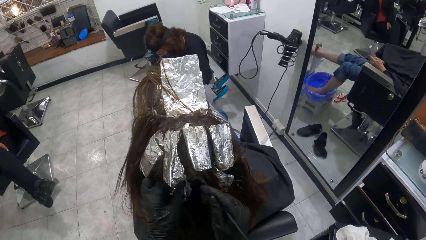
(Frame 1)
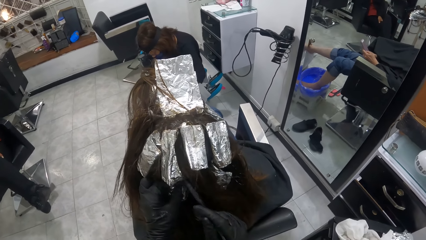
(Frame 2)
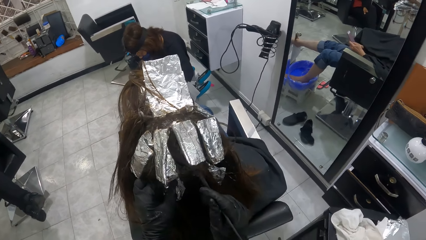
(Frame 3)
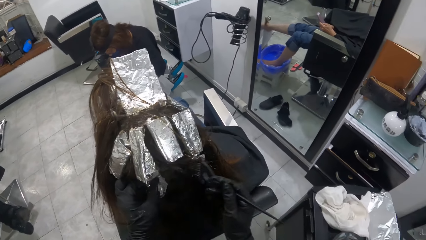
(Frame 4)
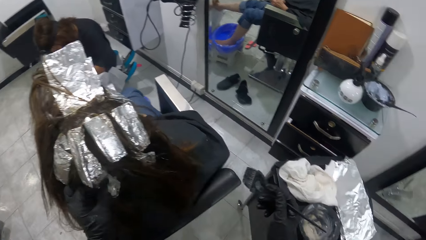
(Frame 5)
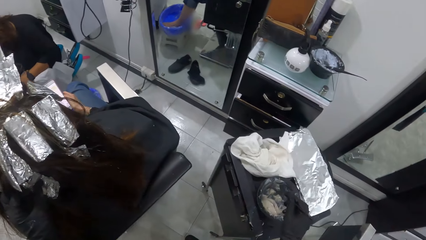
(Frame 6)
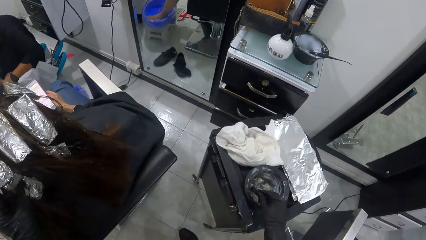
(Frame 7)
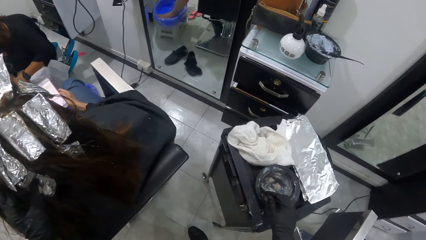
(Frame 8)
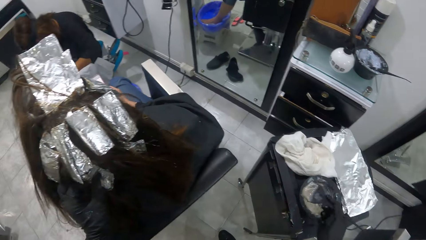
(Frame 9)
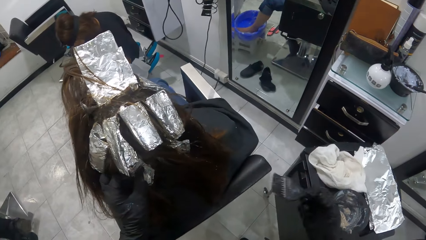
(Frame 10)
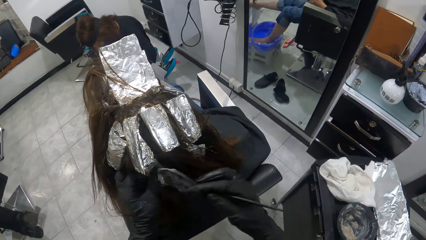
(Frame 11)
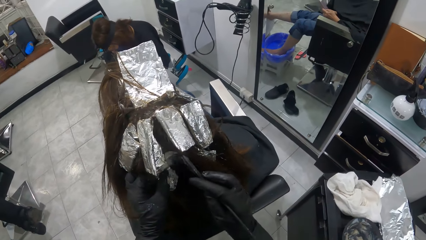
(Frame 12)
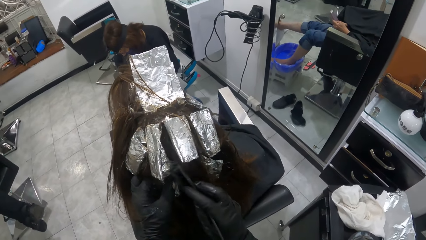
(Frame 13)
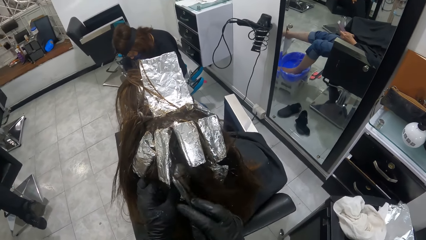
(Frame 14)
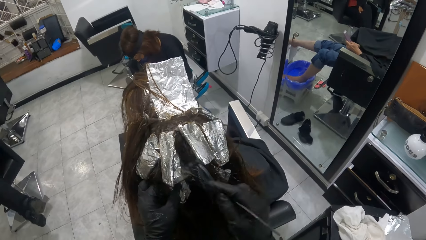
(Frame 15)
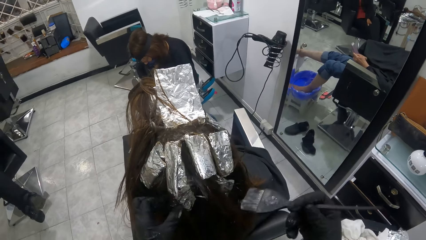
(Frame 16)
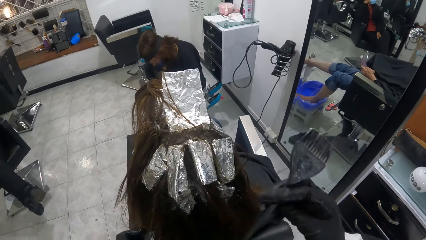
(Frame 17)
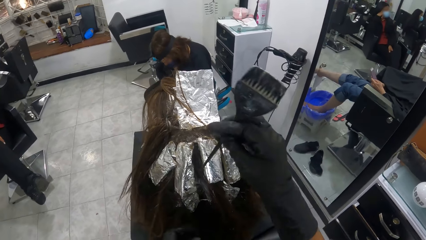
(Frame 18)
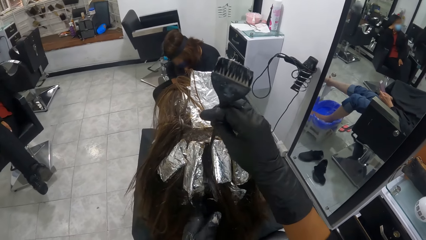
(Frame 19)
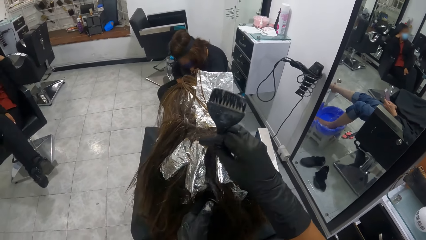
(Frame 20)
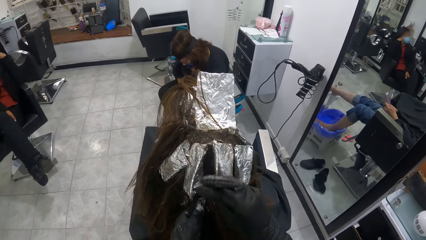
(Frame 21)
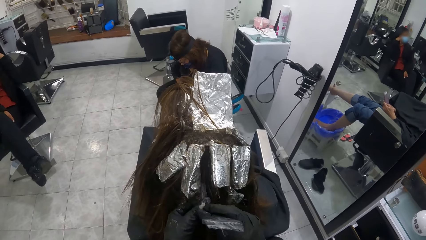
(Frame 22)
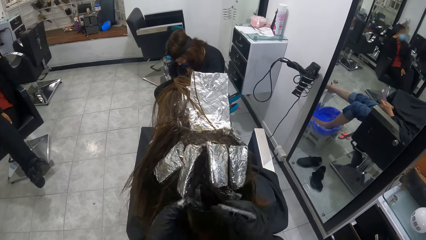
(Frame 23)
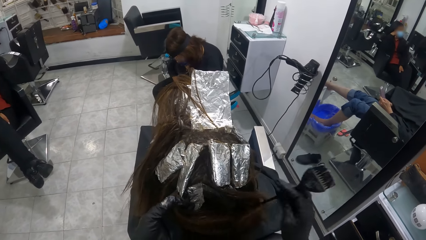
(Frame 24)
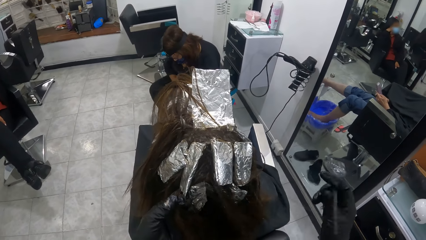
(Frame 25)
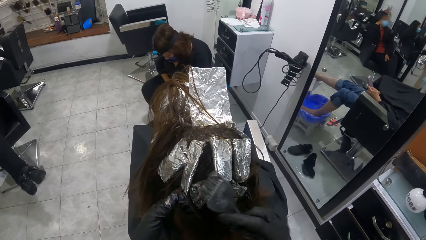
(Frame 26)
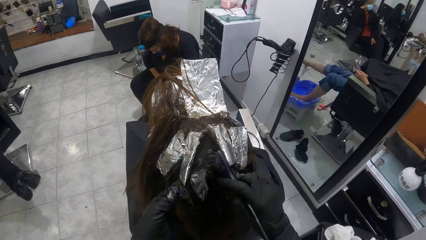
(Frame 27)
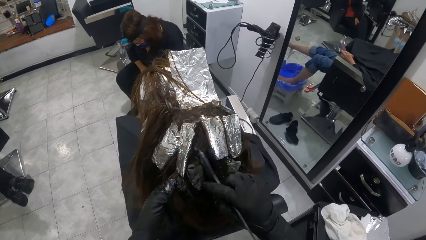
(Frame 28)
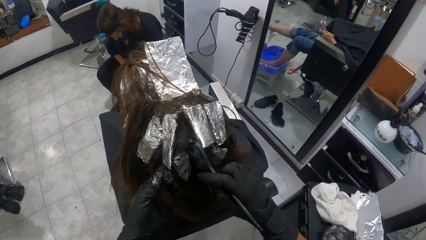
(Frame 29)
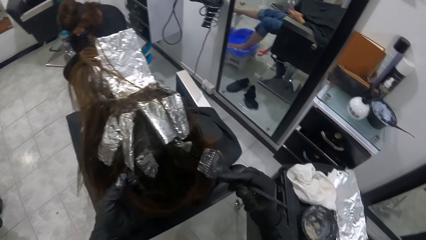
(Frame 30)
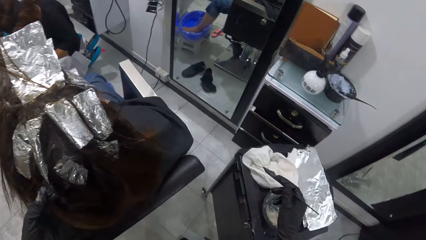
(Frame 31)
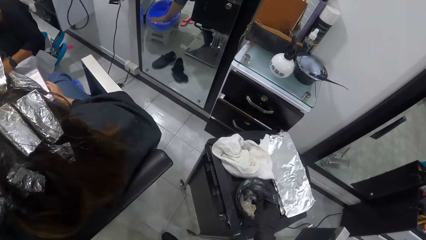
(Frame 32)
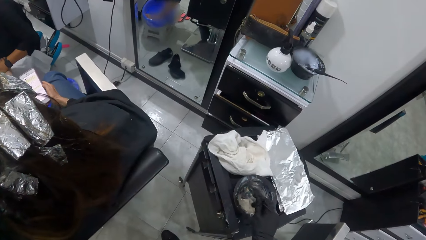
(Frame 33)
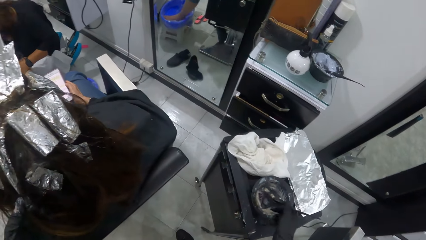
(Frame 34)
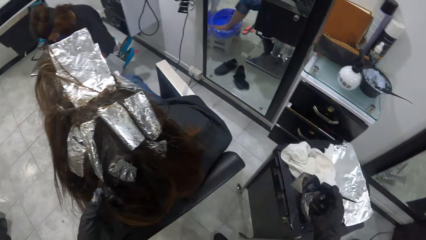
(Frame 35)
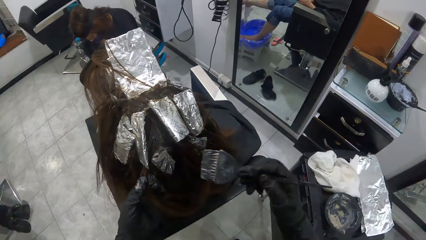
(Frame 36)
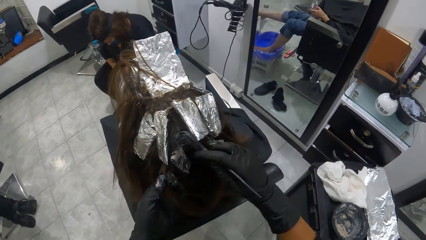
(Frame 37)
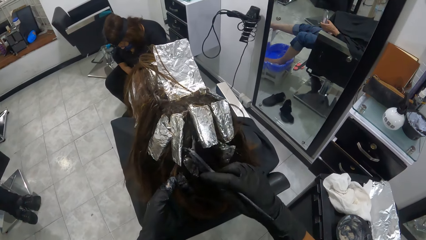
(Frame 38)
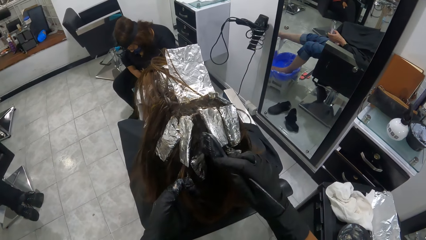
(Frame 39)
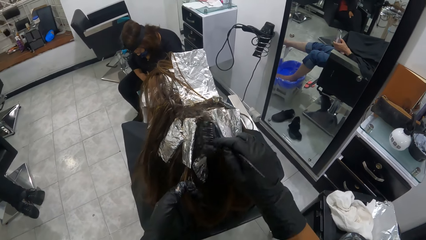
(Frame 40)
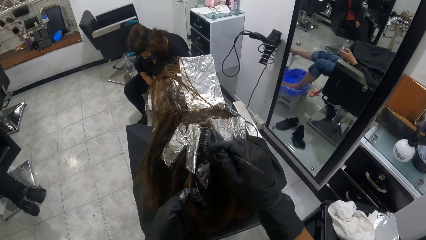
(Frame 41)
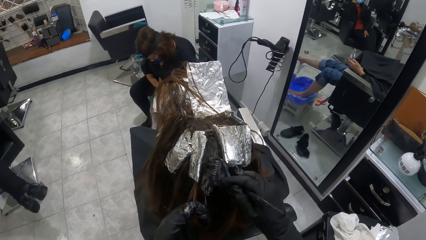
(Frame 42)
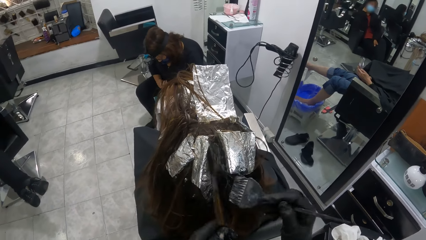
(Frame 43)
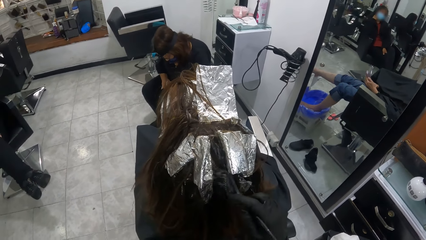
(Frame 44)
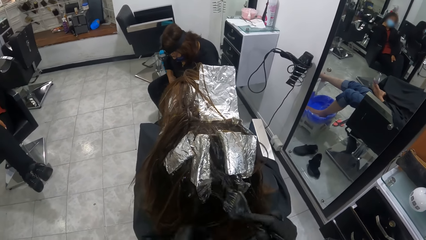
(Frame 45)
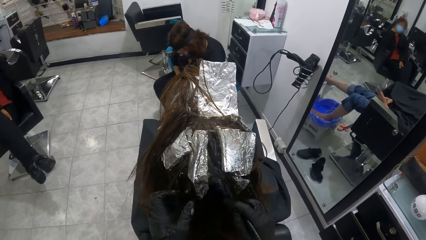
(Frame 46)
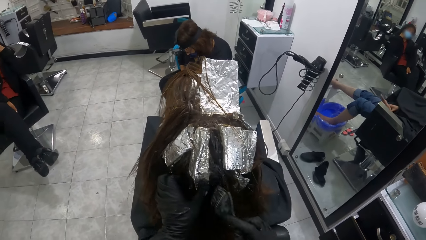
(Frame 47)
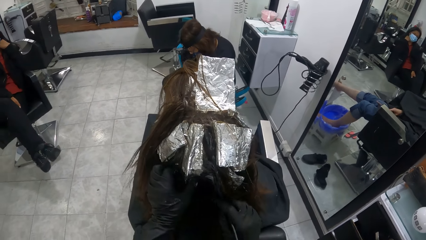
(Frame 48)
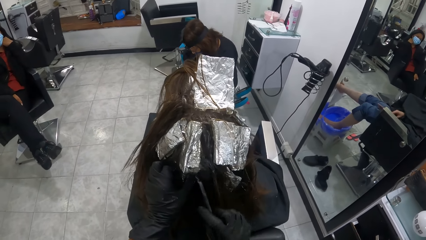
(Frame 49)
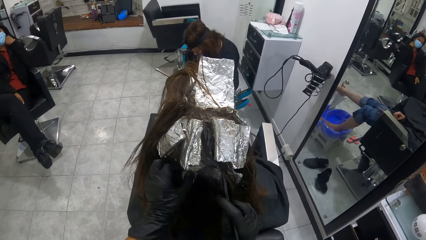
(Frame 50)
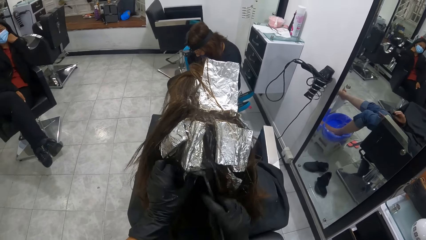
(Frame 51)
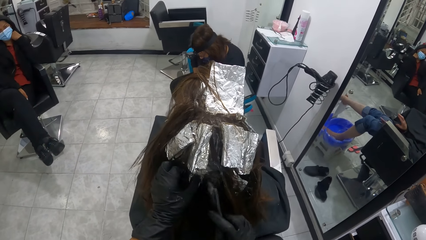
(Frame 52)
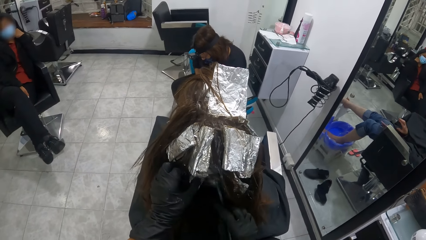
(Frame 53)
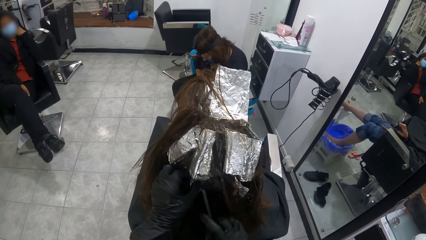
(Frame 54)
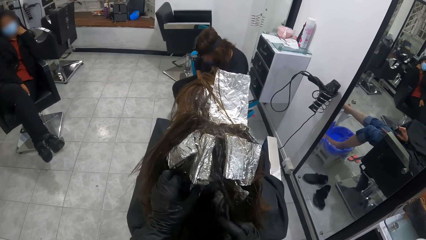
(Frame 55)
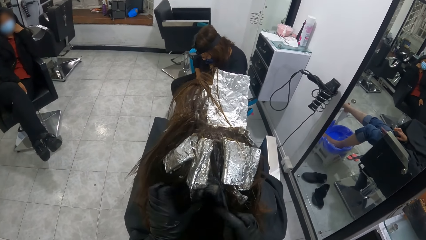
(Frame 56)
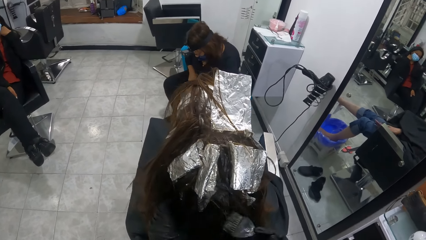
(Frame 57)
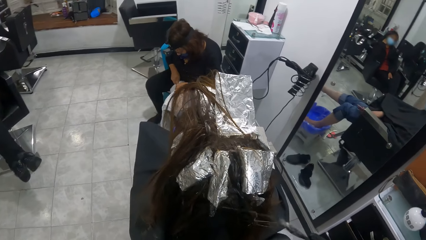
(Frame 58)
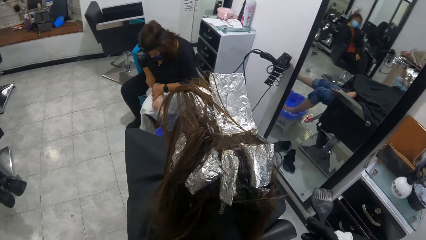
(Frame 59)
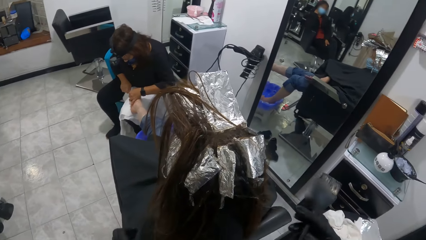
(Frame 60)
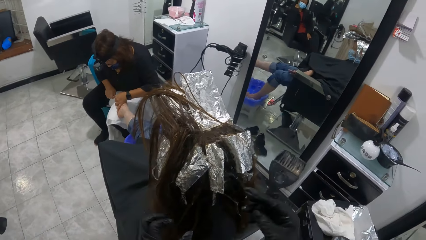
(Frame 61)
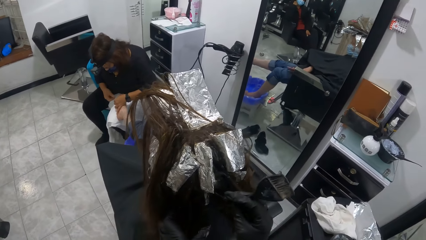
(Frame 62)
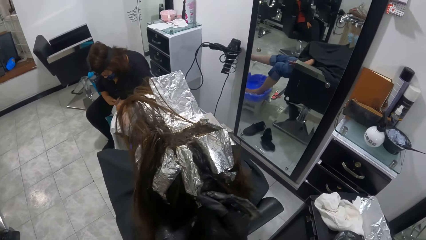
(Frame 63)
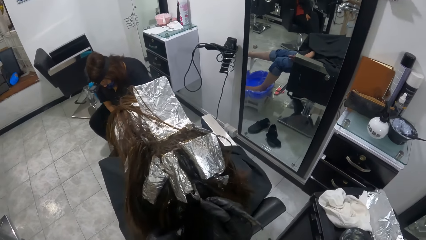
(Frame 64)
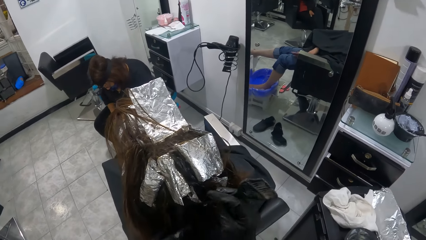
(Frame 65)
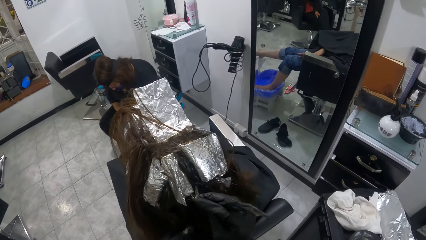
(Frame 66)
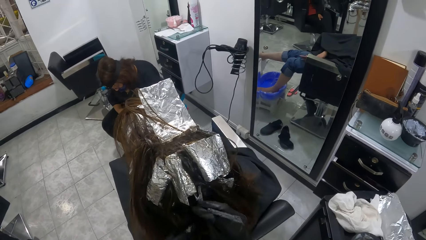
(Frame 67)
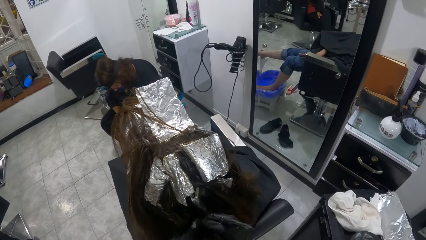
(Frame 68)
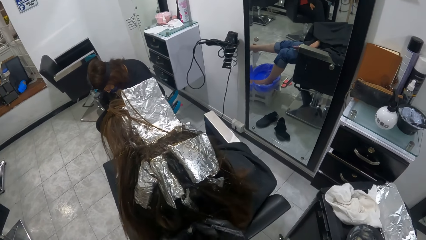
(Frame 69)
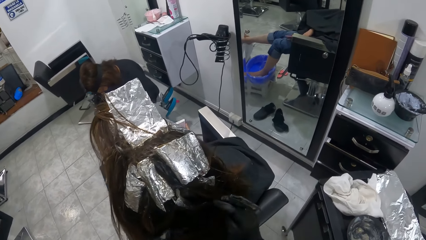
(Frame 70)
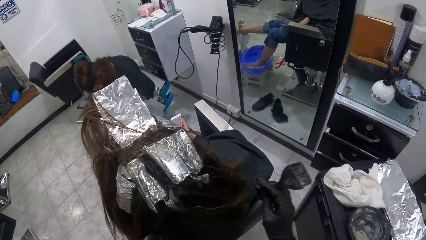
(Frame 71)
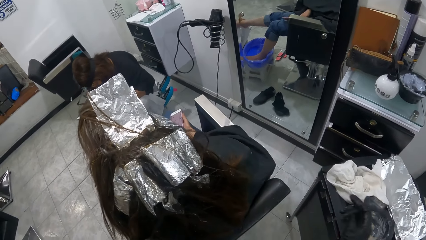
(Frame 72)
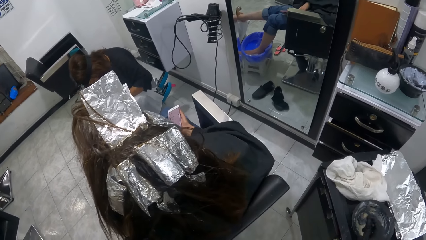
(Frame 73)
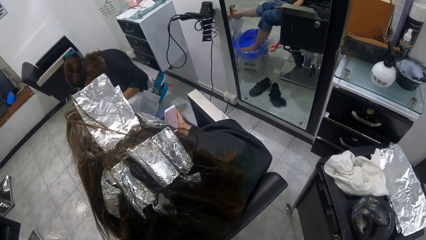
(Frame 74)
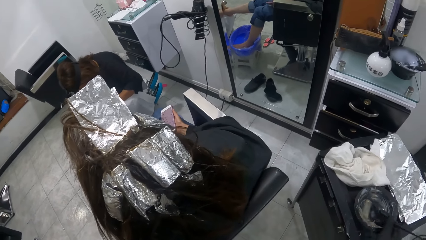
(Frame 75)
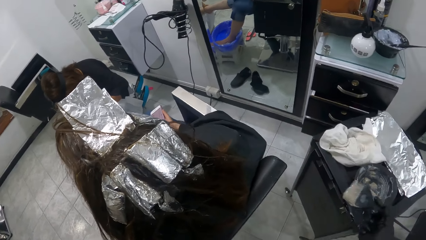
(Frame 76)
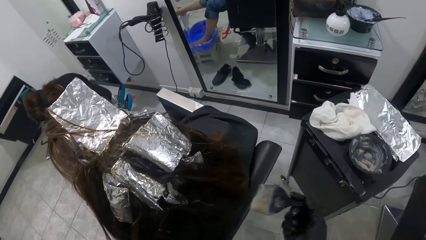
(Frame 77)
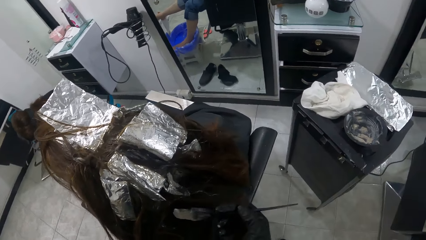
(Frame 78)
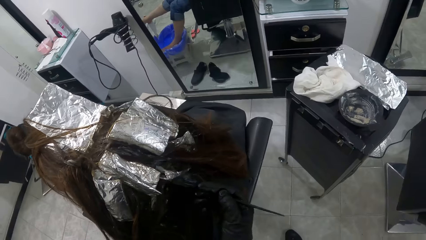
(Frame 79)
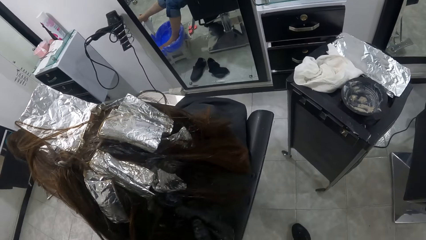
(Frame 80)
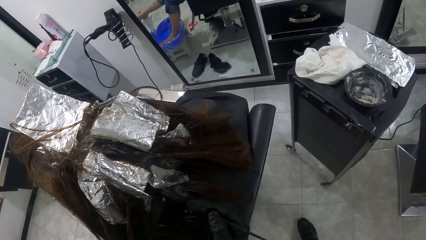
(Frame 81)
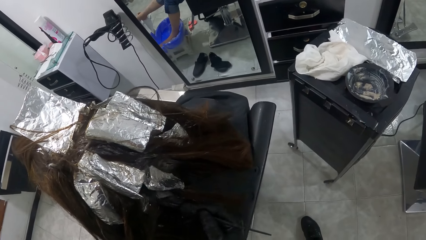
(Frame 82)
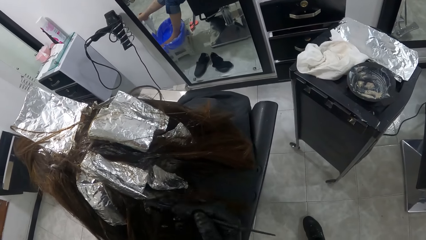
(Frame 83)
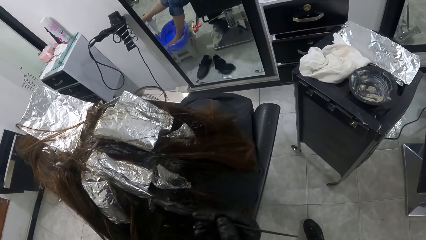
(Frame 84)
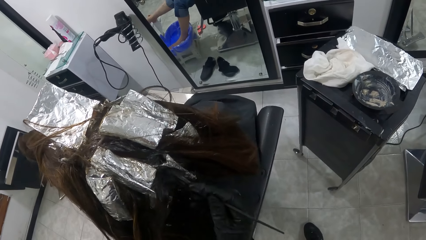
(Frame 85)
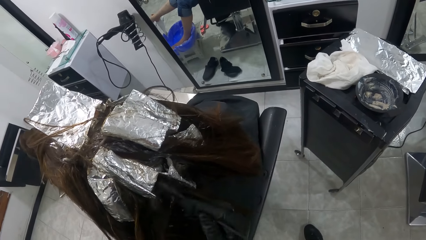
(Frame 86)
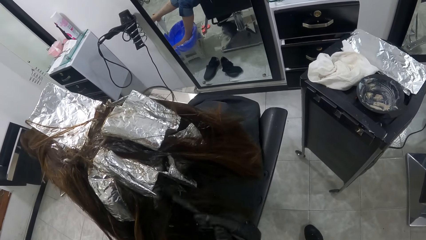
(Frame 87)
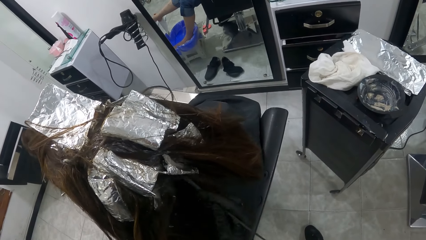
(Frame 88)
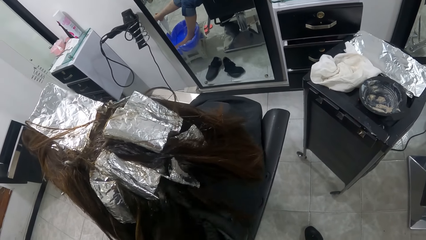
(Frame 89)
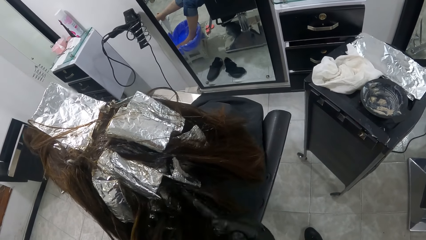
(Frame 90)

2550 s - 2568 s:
The camera wearer pulls the brush off the woman's hair. She scoops relaxer from the bowl with the brush in her right gloved hand. She removes the brush from the tin. She applies relaxer on the woman's hair with the brush in her right gloved hand. She divides the woman's hair with the brush. She adjusts the woman's hair with the brush in her right hand. She applies relaxer on the woman's hair with the brush in her right gloved hand. She pulls the brush off the woman's hair. She scoops relaxer from the bowl with the brush in her right gloved hand. She removes the brush from the tin. She applies relaxer on the woman's hair with the brush in her right gloved hand. She pulls the brush off the woman's hair. She divides the woman's hair with the brush. She adjusts the woman's hair with the brush in her right hand. She scoops relaxer from the bowl with the brush in her right gloved hand. She removes the brush from the tin. She applies relaxer on the woman's hair with the brush in her right gloved hand.
